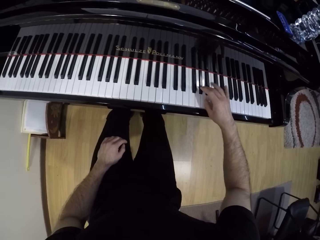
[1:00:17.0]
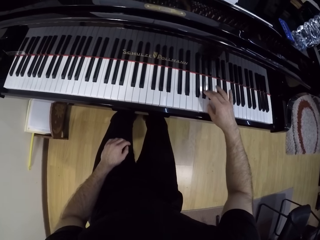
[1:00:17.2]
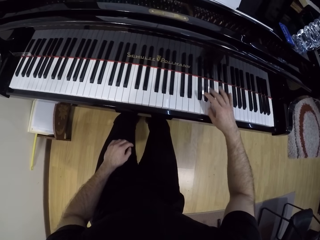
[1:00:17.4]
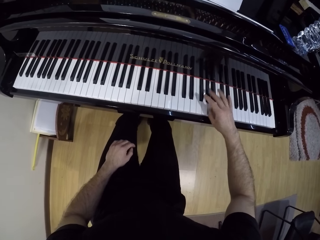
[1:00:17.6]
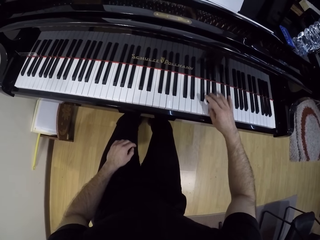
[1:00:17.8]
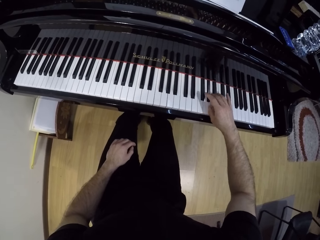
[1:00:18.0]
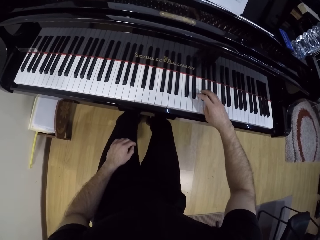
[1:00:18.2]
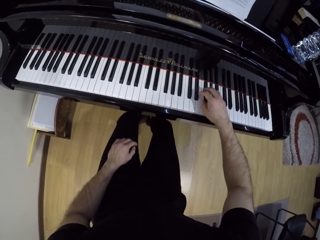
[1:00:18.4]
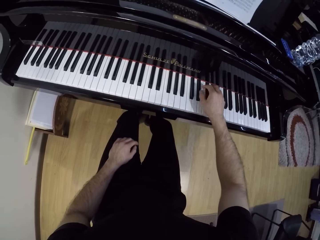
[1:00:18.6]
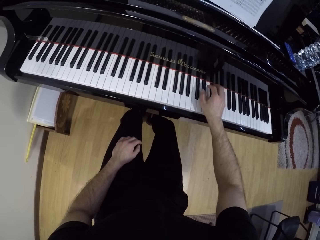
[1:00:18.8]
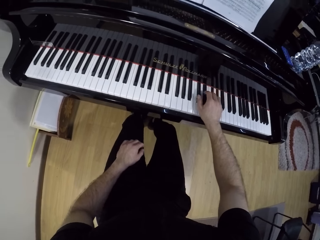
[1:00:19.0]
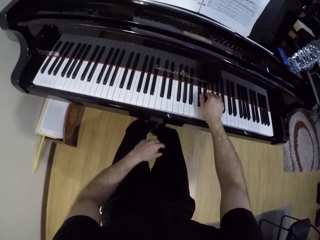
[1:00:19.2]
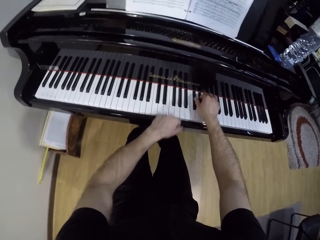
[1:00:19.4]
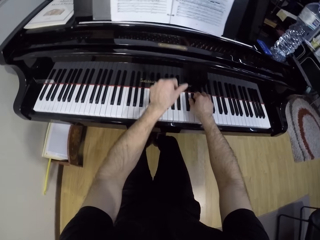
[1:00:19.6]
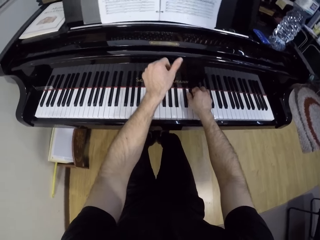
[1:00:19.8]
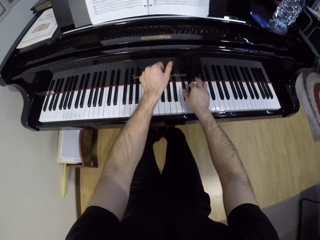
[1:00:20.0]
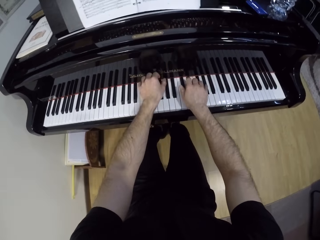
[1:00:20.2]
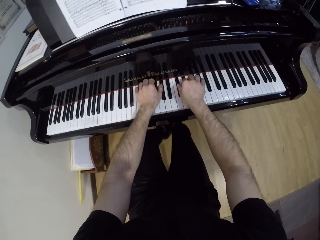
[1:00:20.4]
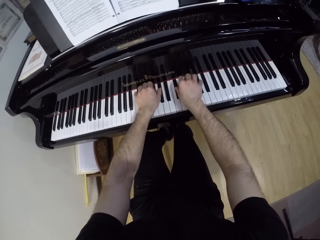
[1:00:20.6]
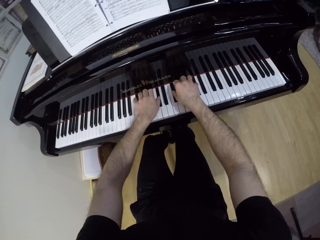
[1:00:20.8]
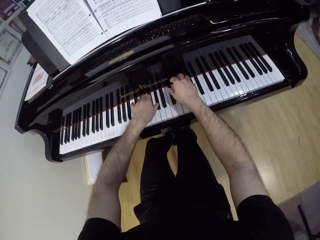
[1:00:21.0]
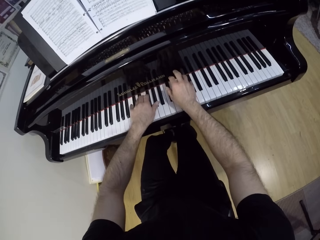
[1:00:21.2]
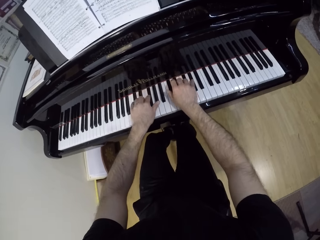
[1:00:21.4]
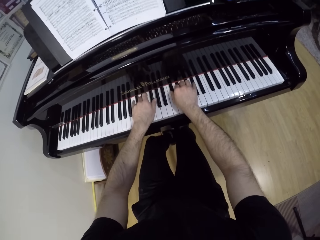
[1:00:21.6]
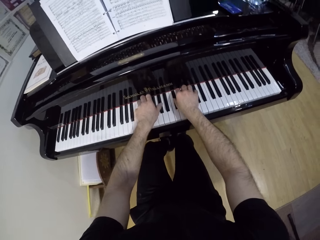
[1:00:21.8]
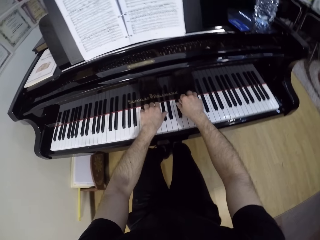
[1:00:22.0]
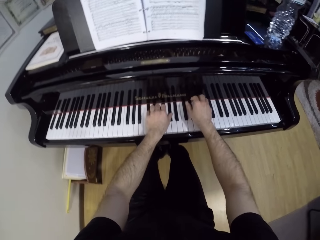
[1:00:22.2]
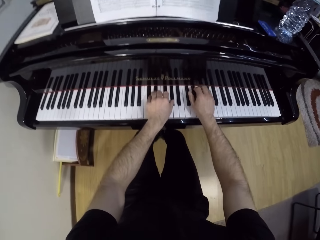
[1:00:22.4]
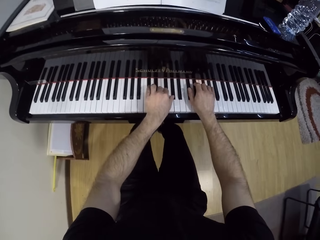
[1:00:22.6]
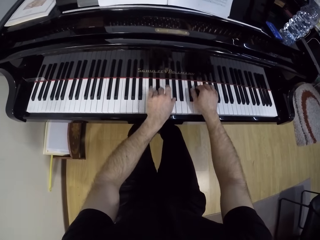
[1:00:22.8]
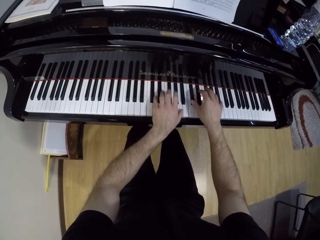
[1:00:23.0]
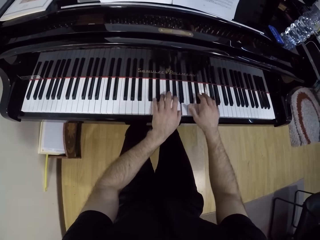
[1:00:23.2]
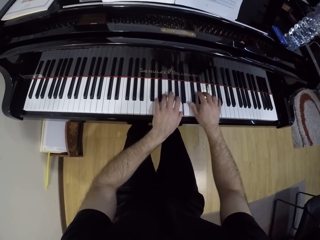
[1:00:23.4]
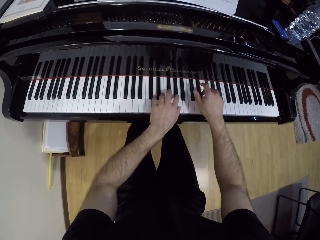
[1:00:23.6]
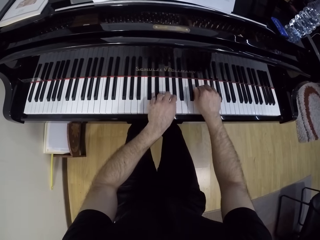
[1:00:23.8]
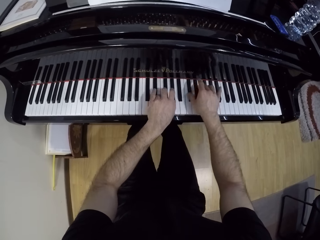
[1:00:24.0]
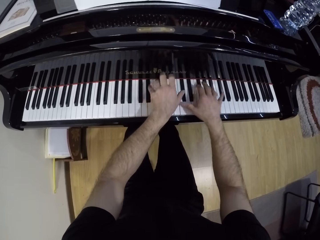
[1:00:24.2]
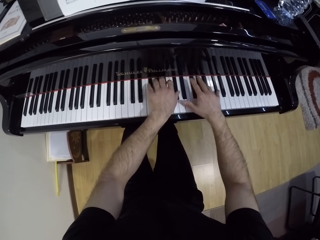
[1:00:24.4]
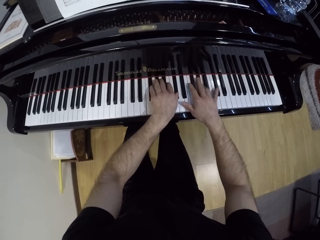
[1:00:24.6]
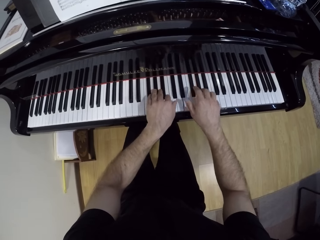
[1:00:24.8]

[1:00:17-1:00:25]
The camera wearer plays the piano with his hands.

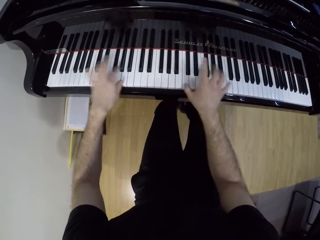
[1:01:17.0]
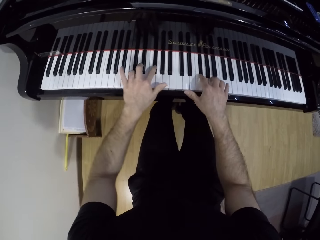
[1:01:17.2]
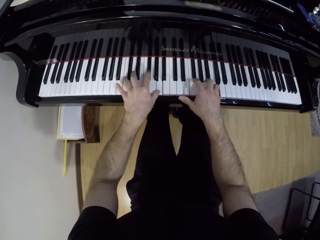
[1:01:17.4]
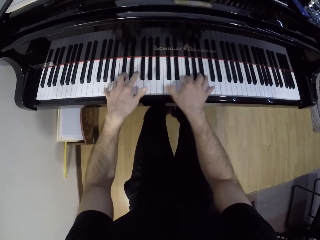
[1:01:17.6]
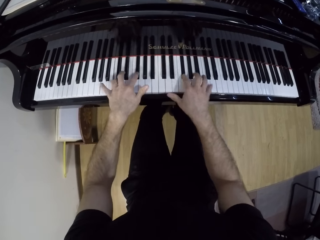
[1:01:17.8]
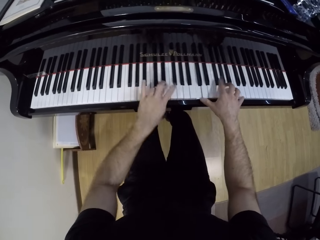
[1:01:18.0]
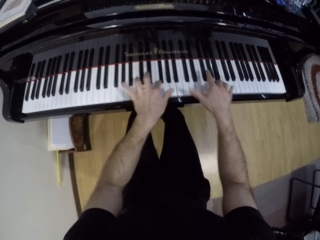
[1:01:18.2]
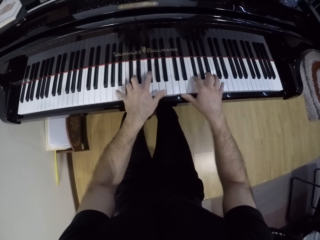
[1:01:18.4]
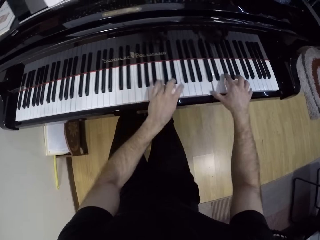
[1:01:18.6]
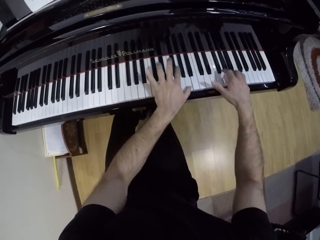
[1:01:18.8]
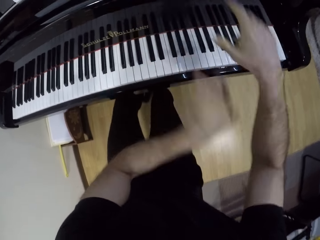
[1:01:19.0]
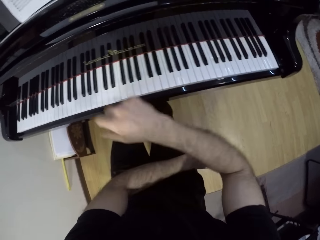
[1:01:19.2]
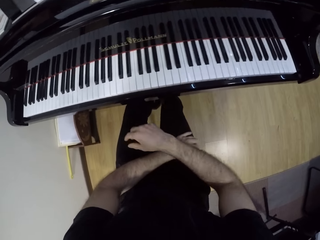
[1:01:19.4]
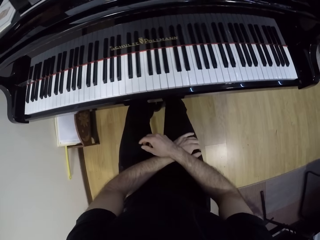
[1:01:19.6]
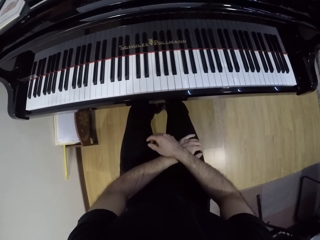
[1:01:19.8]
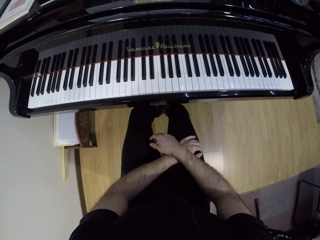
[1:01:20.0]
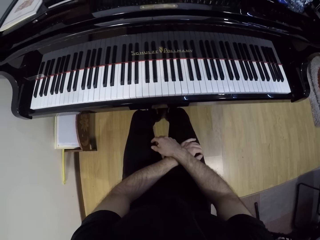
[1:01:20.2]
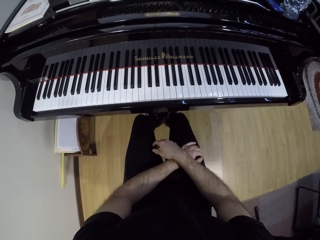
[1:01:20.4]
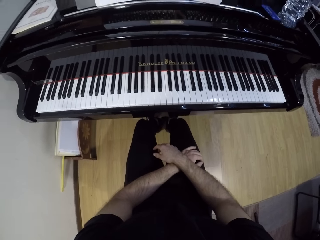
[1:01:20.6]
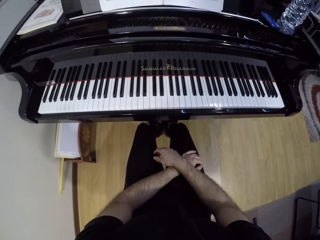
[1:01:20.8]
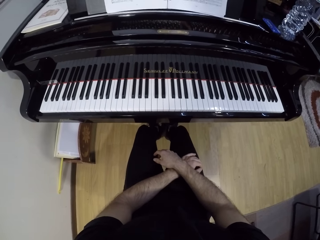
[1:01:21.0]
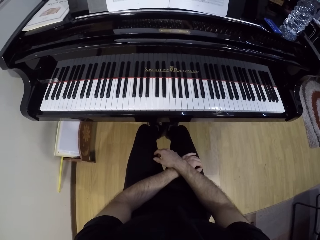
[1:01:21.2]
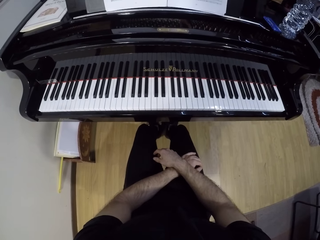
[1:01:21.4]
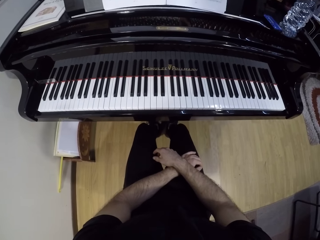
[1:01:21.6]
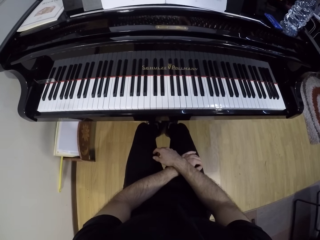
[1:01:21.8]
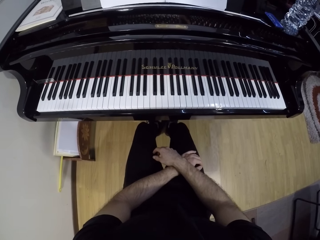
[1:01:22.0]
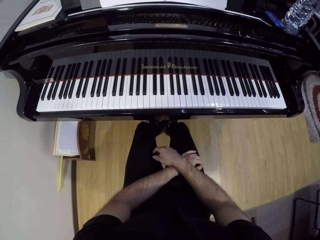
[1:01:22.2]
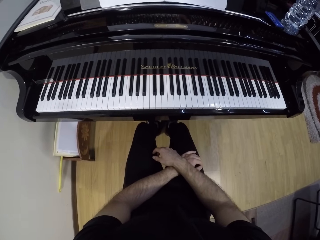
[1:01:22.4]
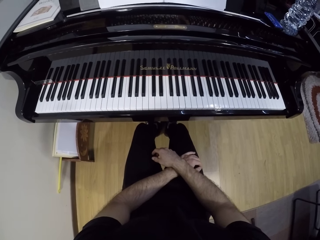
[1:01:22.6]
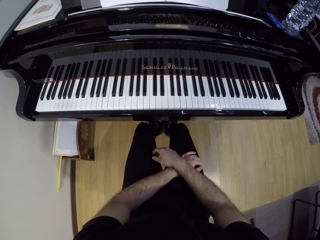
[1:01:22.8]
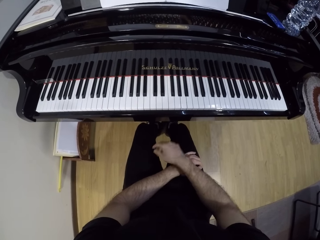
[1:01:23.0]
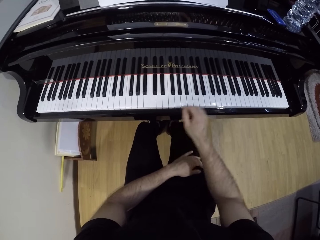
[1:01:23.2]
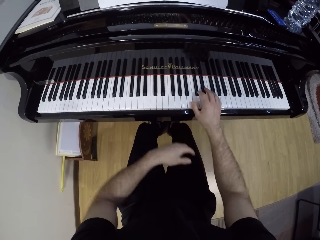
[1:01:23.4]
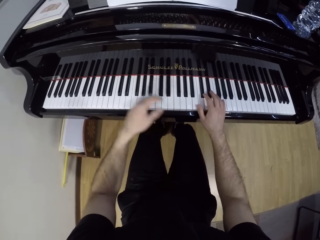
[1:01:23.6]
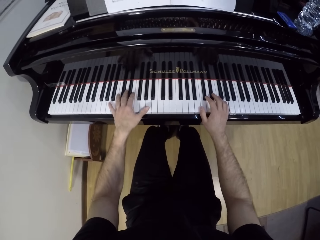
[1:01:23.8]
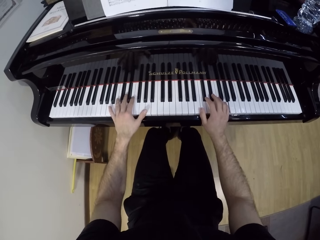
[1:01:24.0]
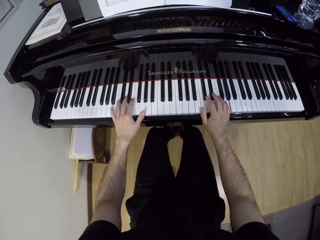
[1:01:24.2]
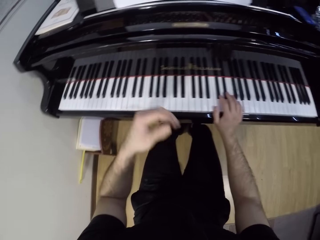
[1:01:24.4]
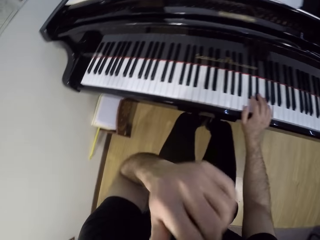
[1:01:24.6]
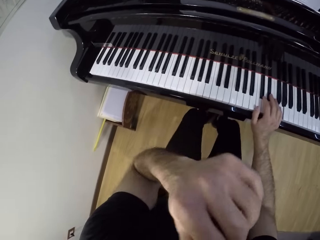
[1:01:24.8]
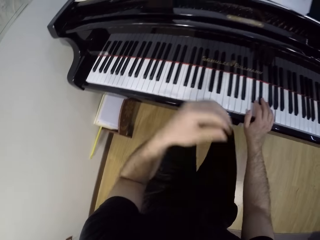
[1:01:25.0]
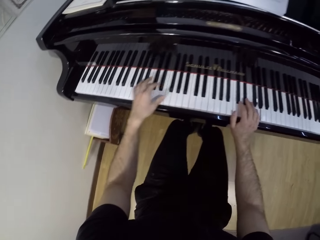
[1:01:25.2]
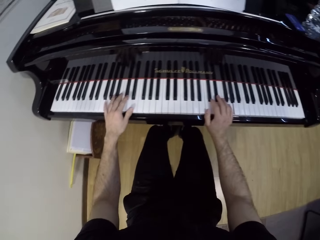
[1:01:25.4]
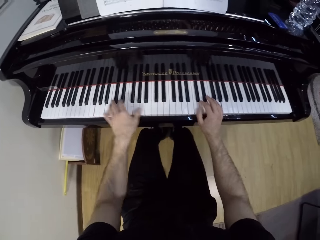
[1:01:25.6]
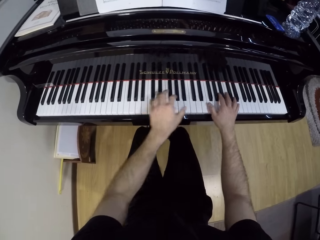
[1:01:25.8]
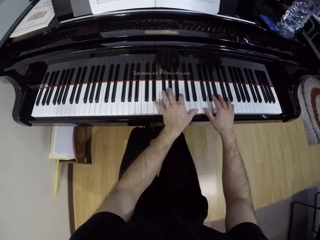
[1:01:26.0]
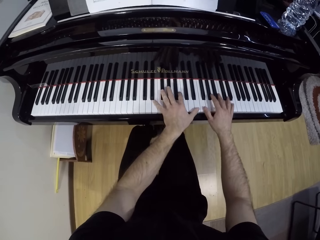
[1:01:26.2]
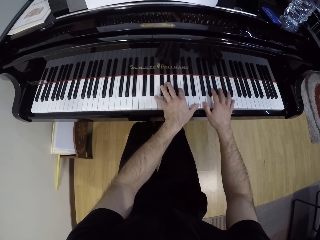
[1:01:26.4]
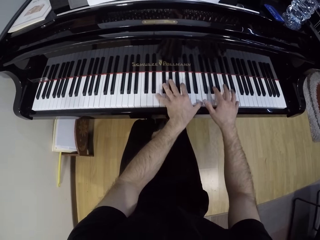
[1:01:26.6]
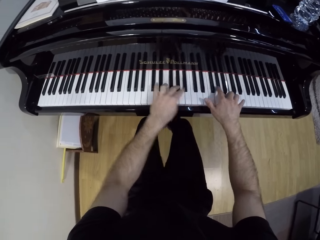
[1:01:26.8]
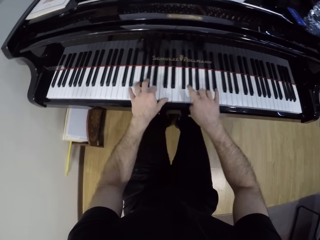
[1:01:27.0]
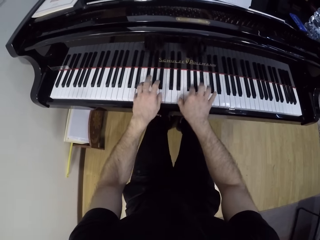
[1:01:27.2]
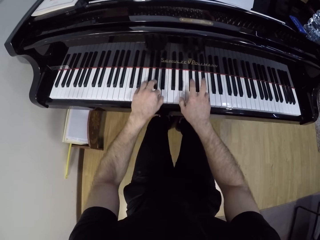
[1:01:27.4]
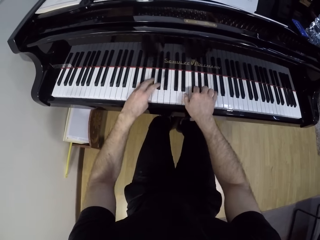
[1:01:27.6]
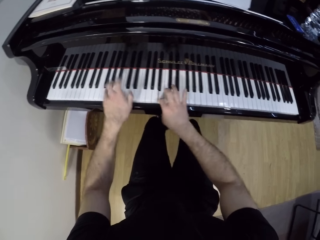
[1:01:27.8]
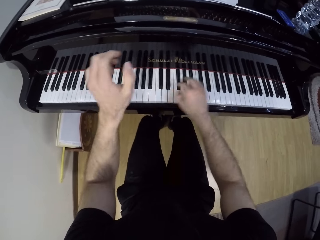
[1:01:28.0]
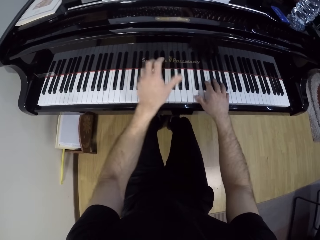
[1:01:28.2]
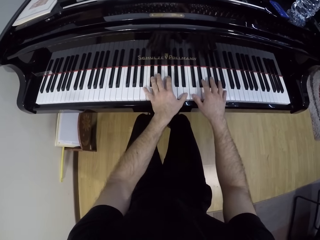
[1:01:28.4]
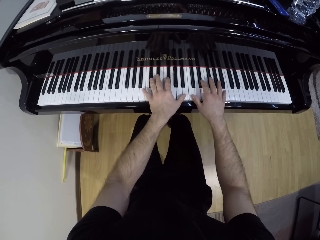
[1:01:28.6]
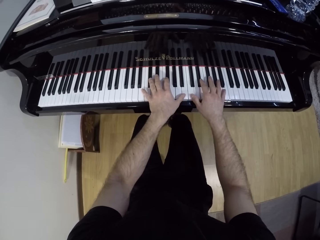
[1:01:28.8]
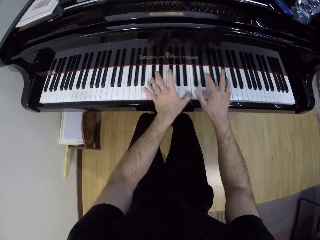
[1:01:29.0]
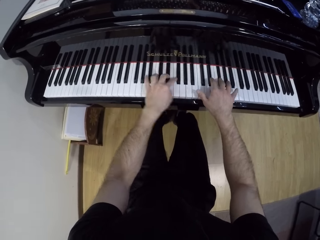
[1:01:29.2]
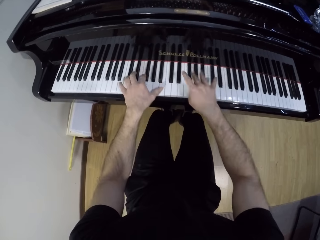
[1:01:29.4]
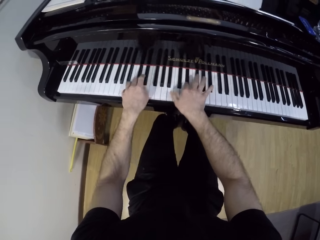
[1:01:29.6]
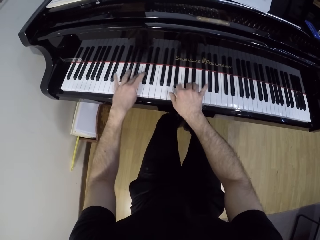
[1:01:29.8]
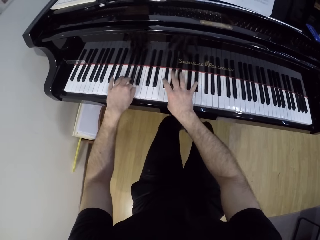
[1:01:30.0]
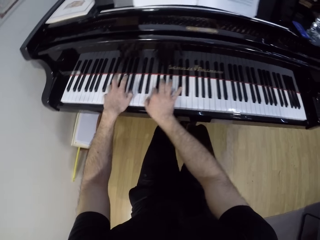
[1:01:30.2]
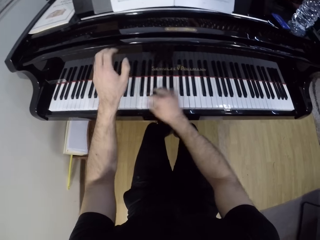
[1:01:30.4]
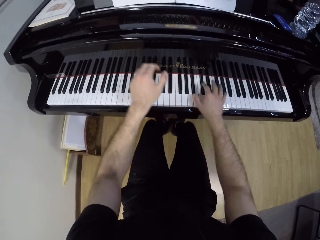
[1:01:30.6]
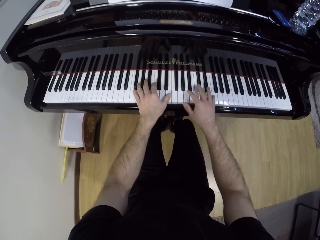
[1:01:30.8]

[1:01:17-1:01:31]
The camera wearer places his hands on his thigh. He places his hands on the piano. He plays the piano keyboard with his hands. He touches his face with his left hand.
